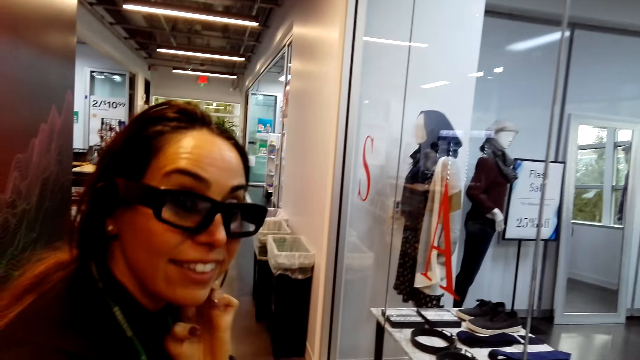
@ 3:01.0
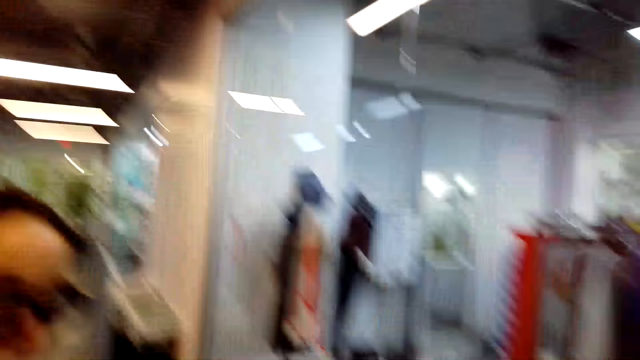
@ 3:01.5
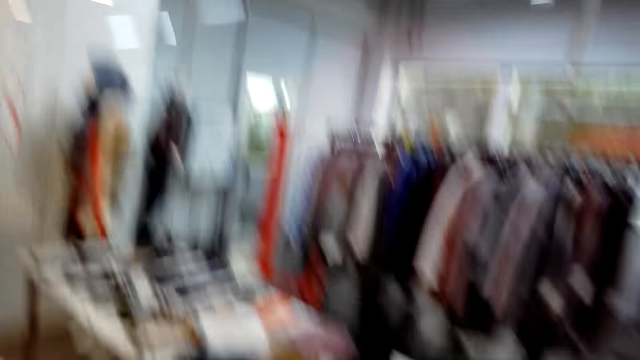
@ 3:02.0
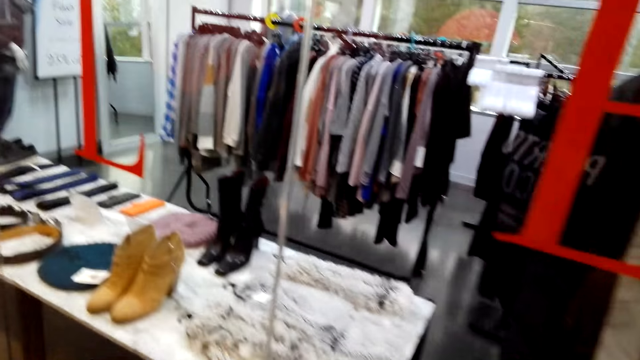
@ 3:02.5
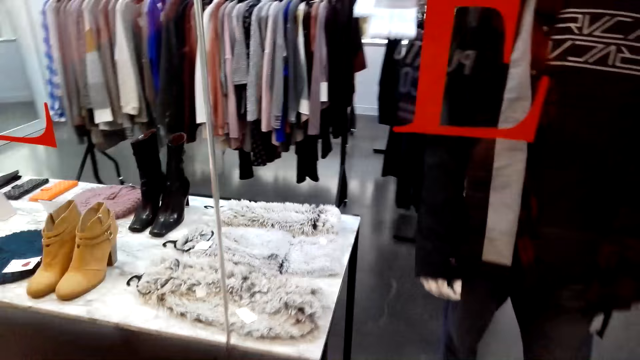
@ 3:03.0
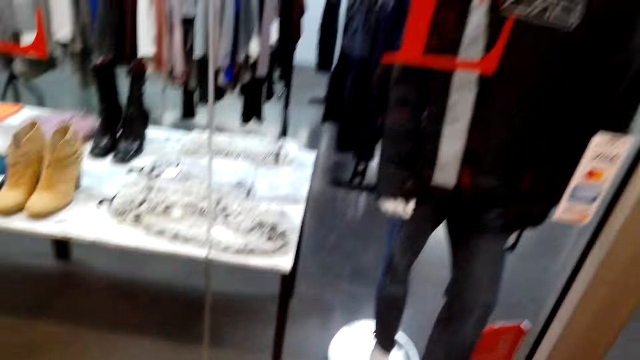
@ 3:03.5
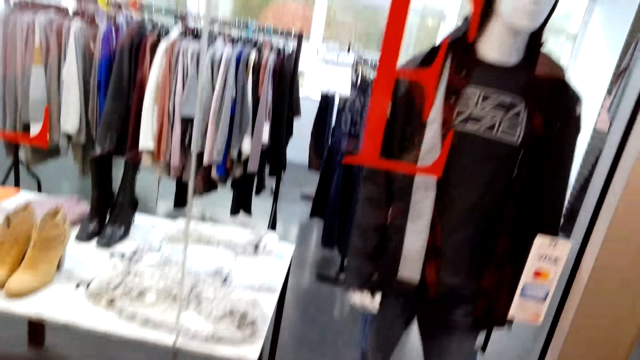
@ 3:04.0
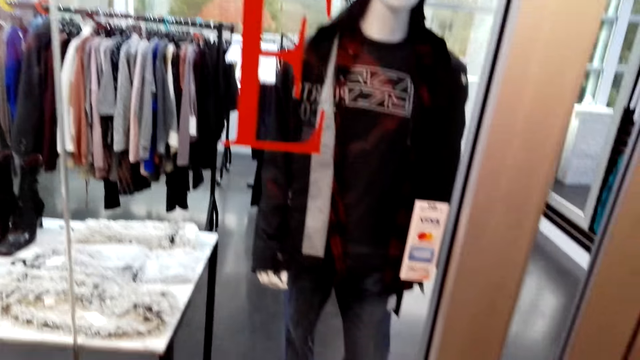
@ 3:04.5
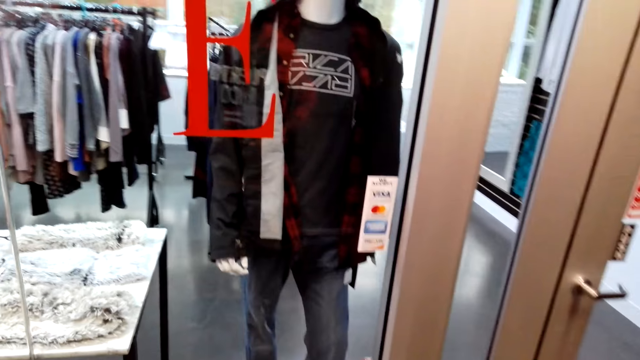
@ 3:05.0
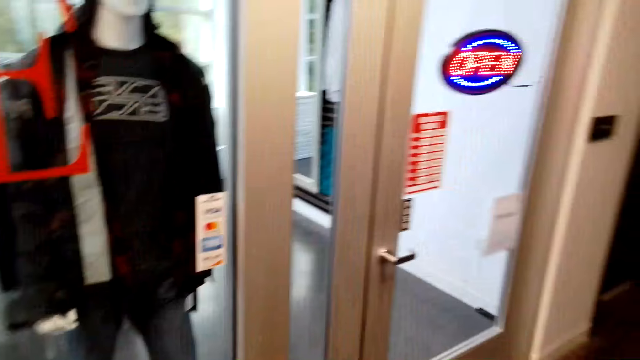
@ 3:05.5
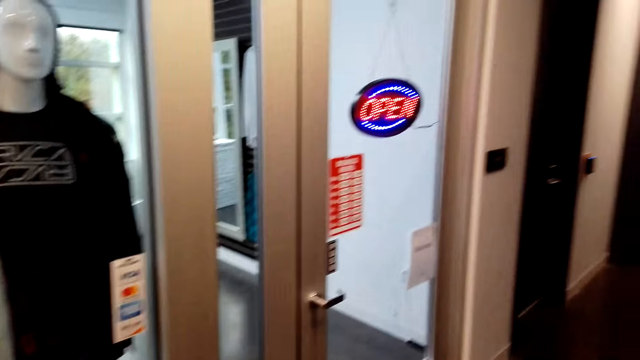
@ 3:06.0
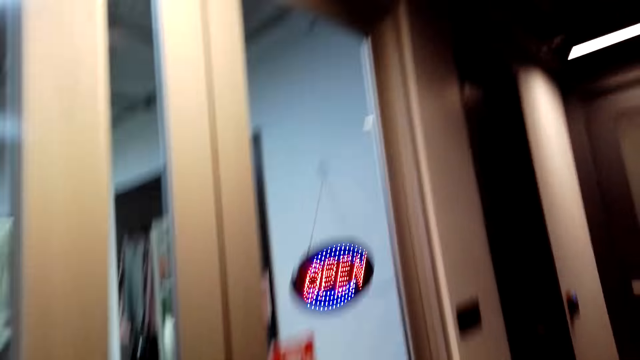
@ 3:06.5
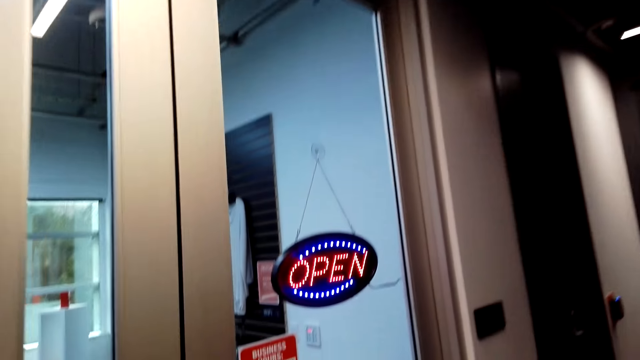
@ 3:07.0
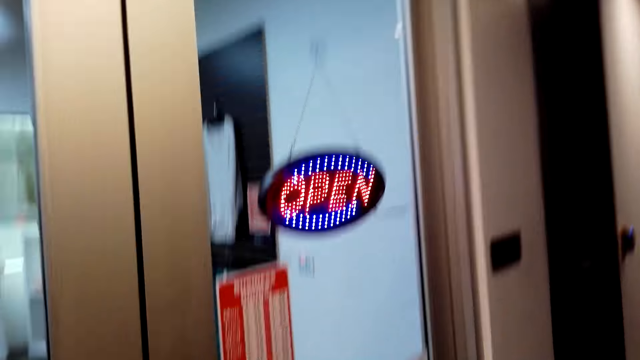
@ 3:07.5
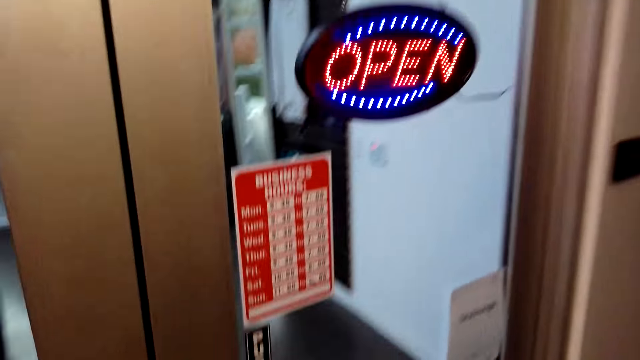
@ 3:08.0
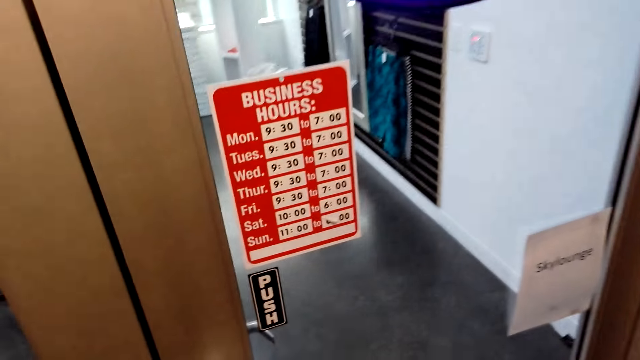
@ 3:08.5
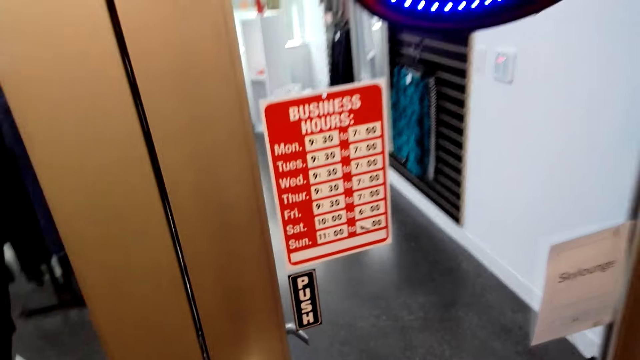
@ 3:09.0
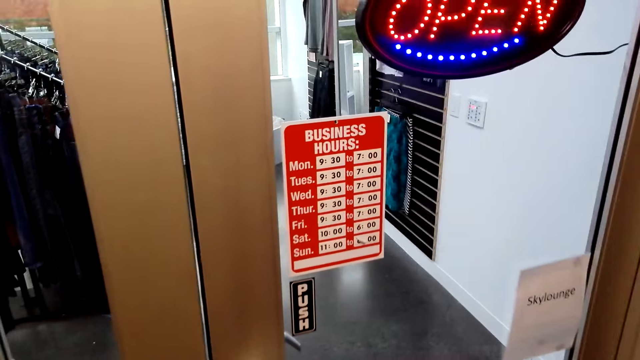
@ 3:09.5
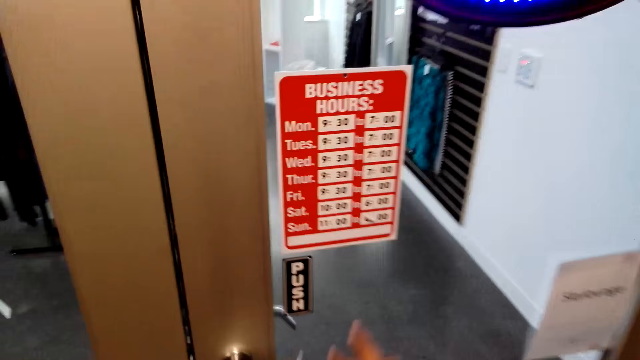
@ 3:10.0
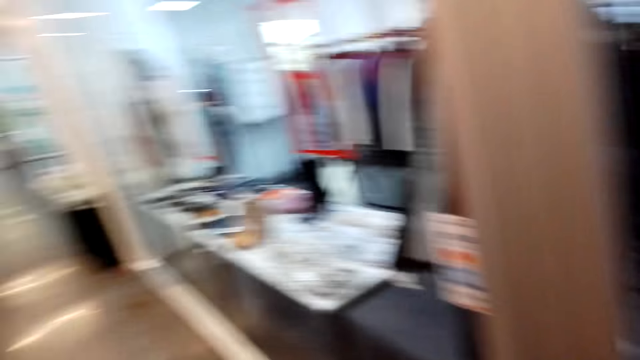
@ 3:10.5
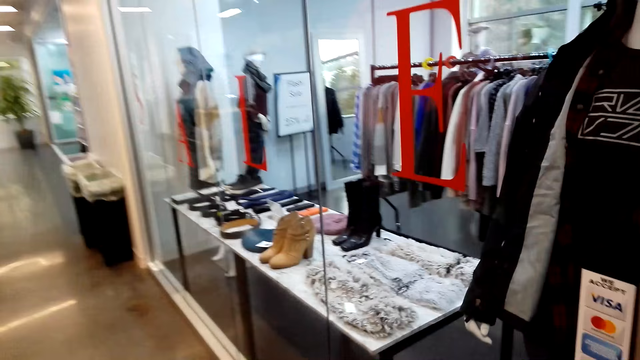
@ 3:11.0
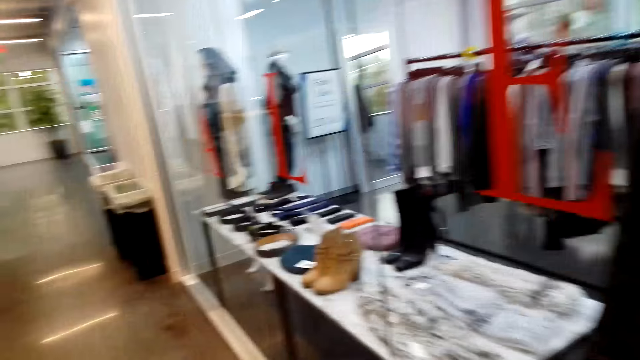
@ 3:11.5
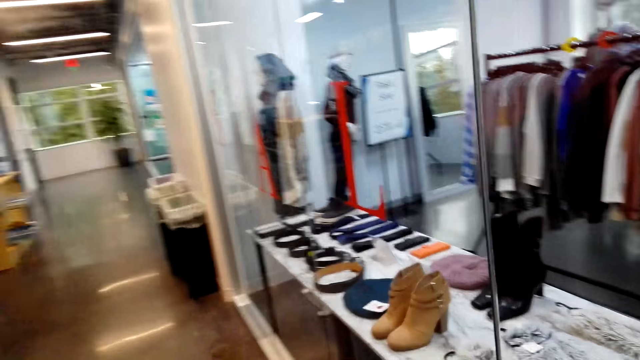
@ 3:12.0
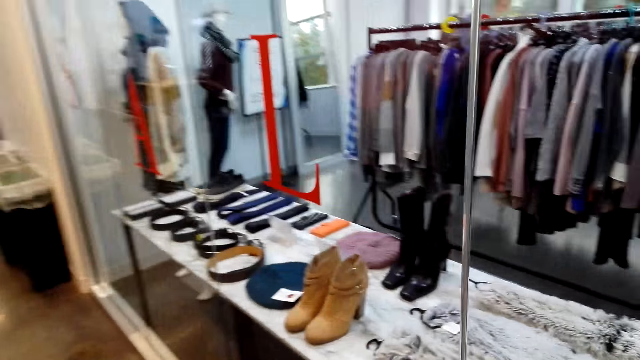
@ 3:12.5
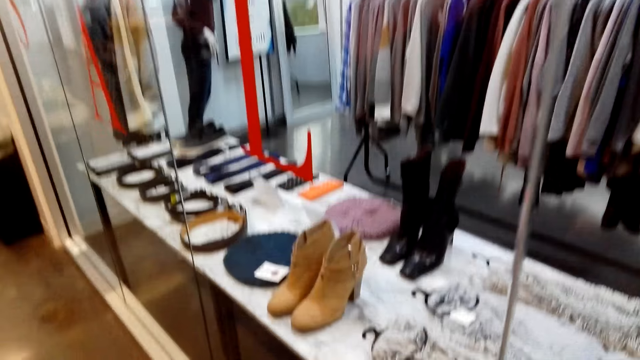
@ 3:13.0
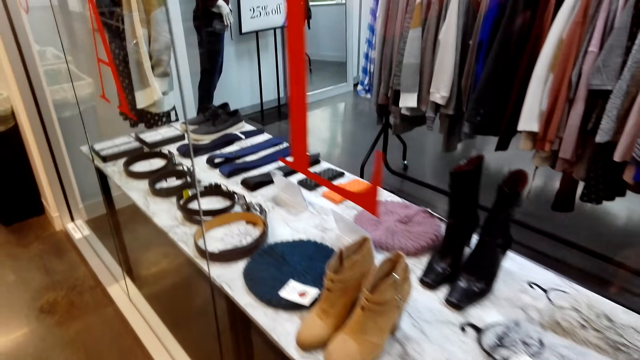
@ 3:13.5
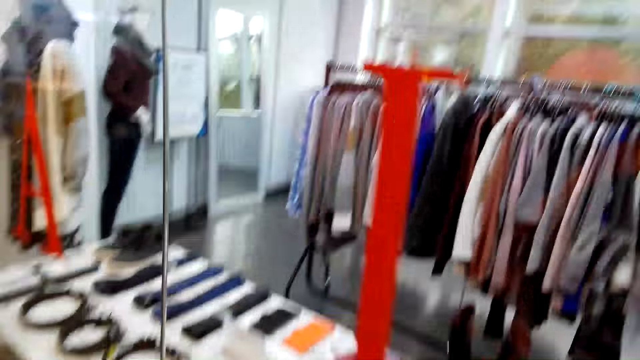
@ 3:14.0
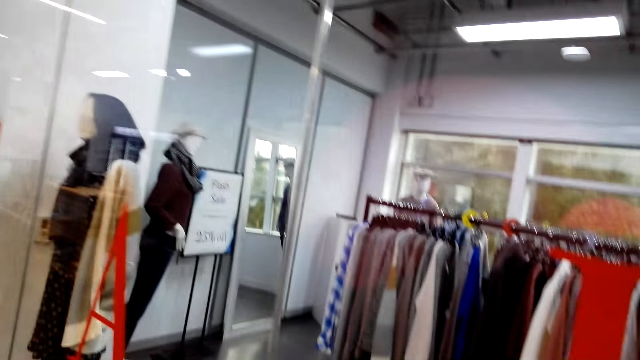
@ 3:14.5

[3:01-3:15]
The camera wearer looks at a woman. They look at the display. They stand in the room. They move a right hand in the room, point at the door and look around.

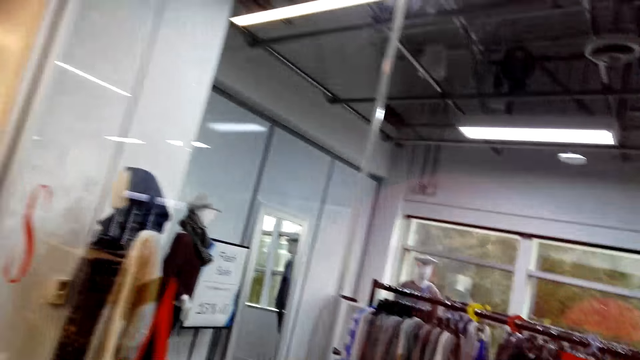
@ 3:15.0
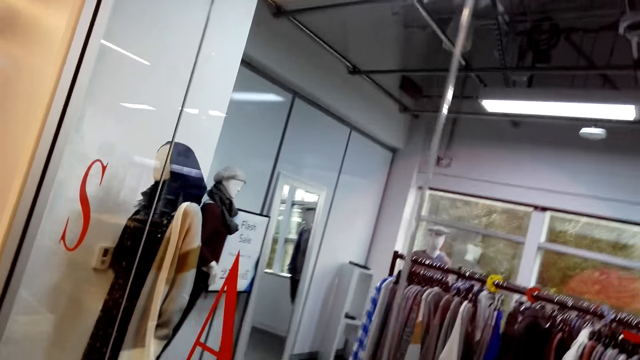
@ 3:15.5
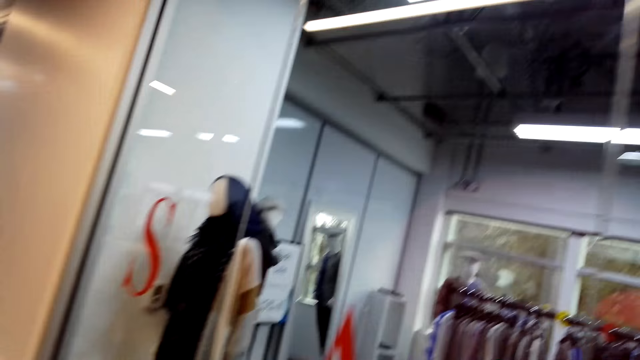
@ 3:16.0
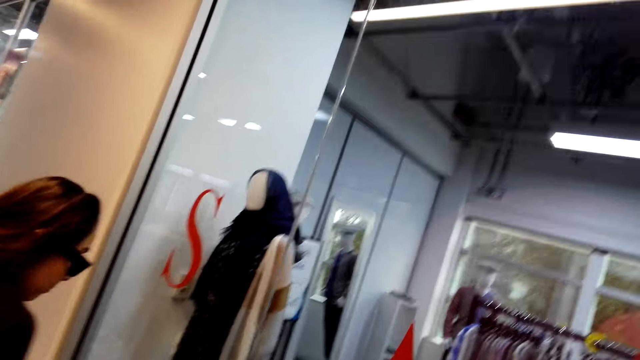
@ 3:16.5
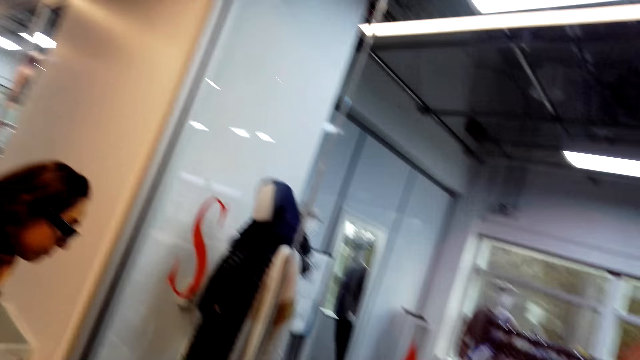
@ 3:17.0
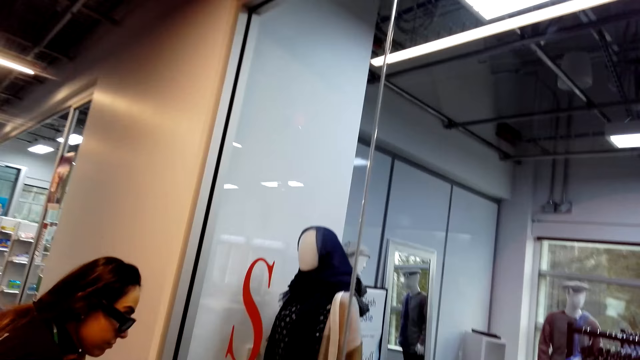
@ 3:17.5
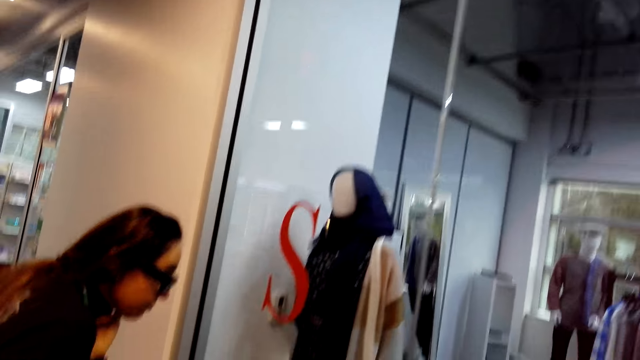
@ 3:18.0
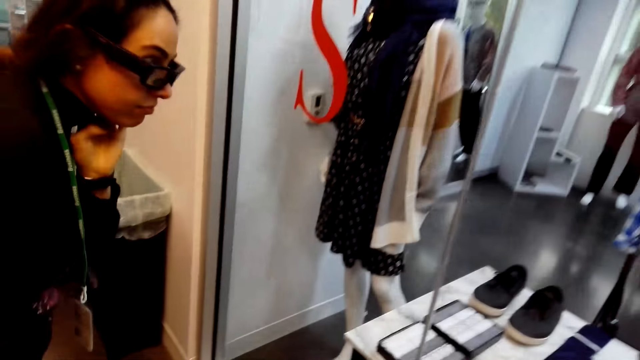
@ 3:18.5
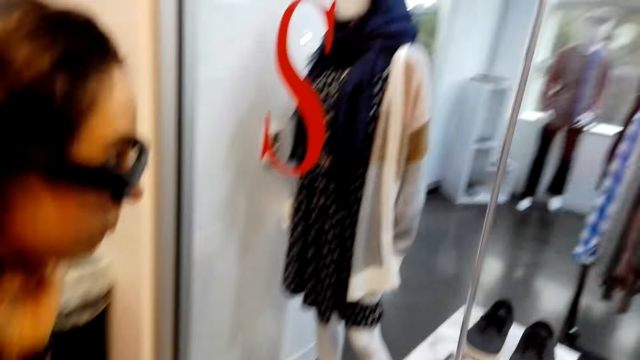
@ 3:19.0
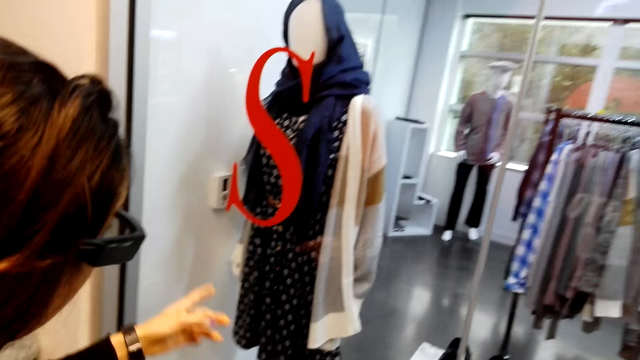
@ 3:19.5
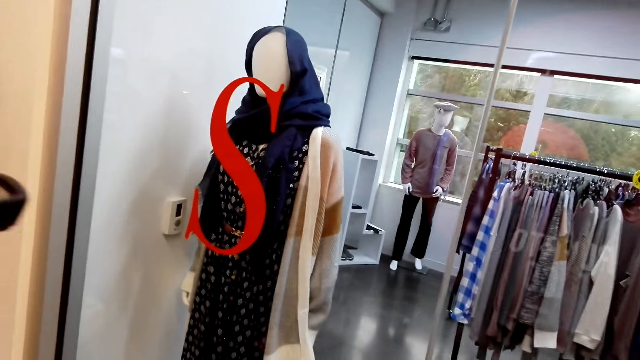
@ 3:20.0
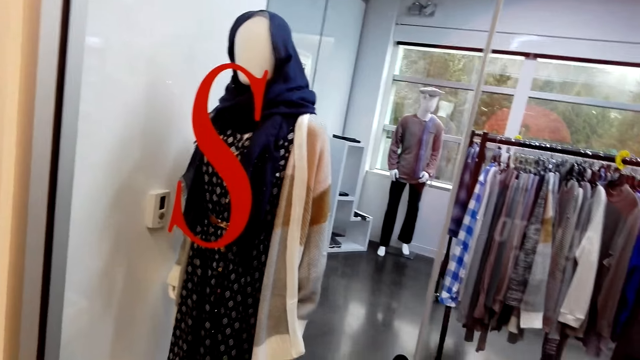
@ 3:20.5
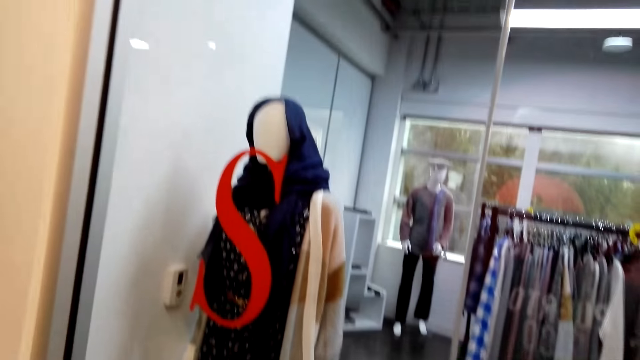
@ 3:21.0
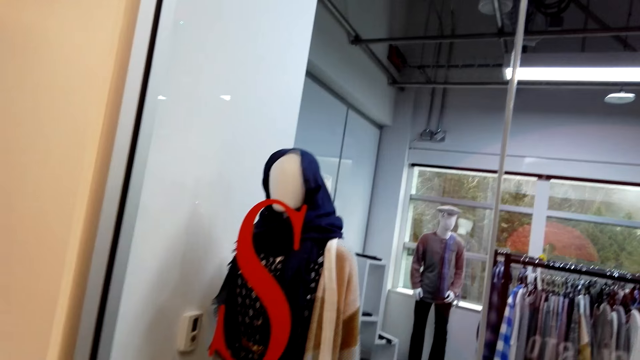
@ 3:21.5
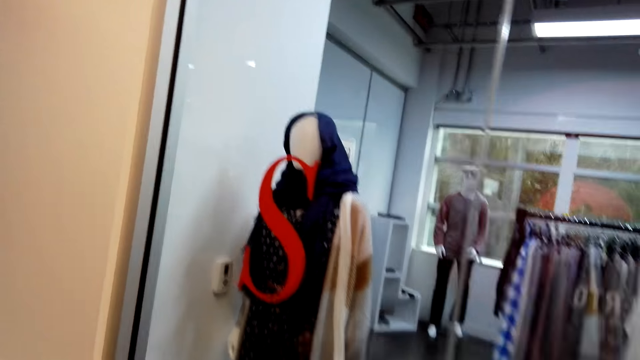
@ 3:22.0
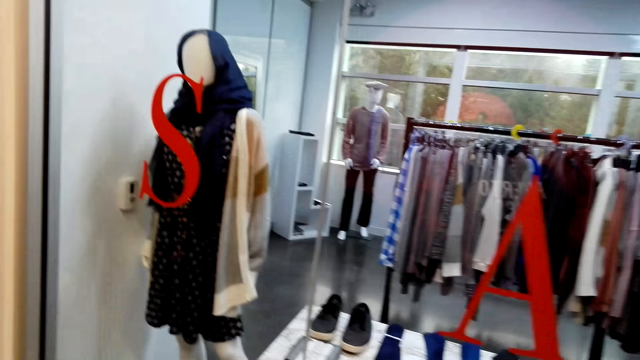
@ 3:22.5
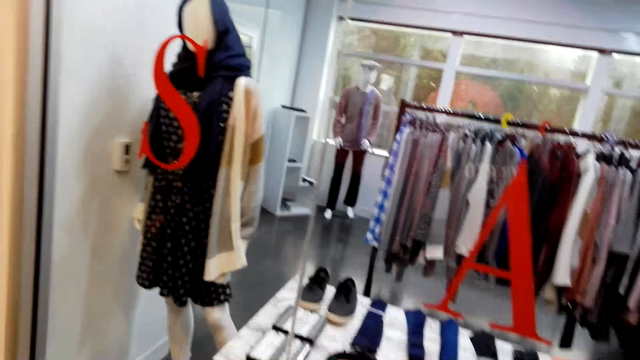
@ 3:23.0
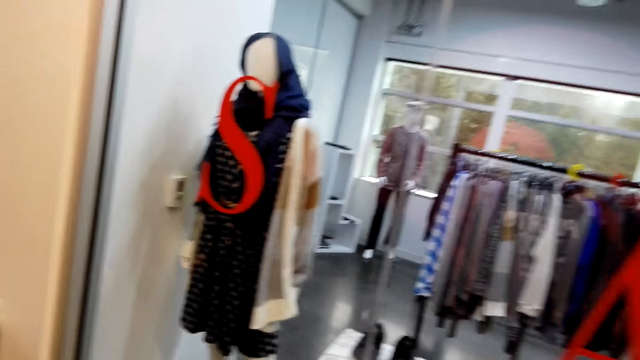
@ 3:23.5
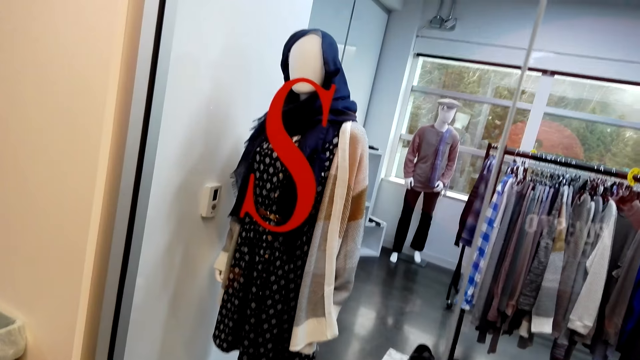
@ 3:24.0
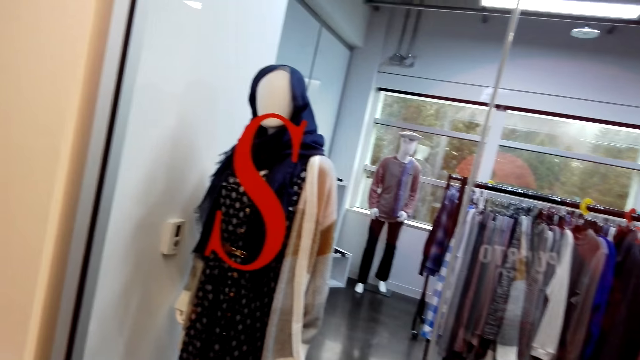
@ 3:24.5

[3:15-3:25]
A lady stands in a room. The lady points at the display with the left hand in the room.
